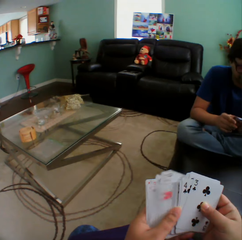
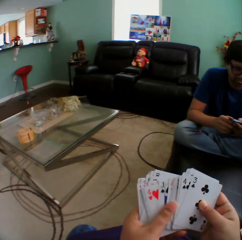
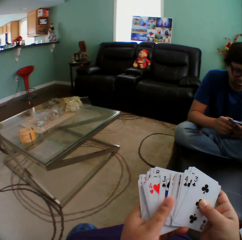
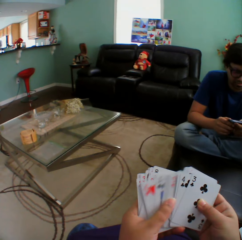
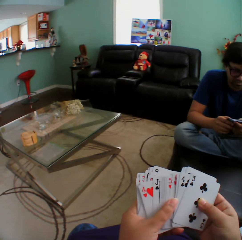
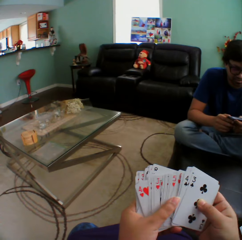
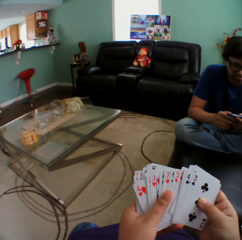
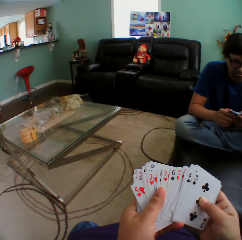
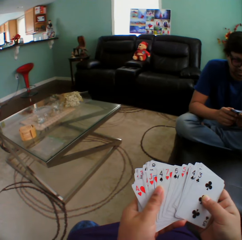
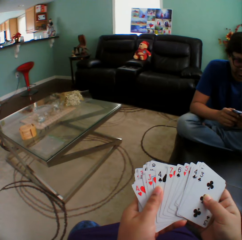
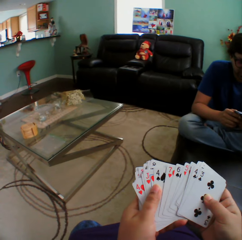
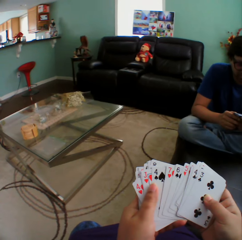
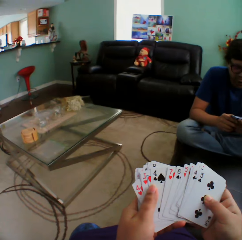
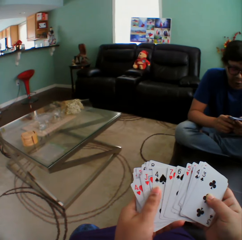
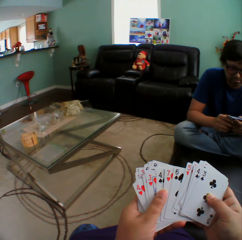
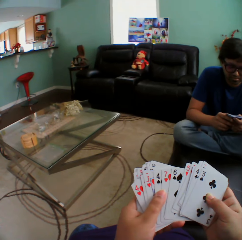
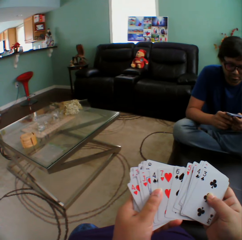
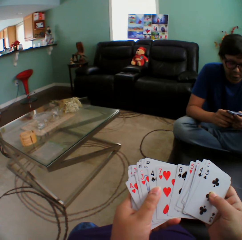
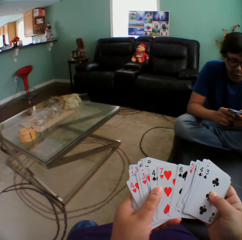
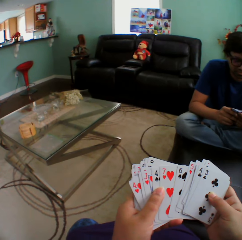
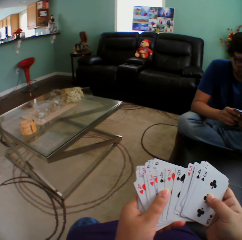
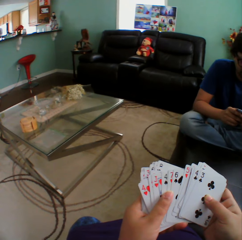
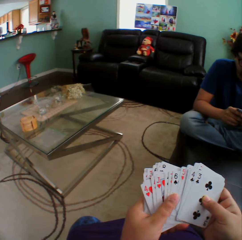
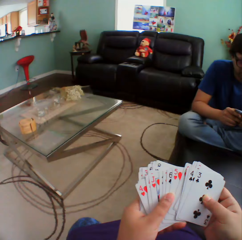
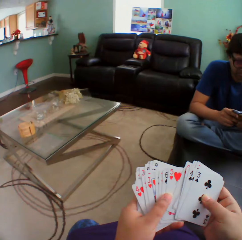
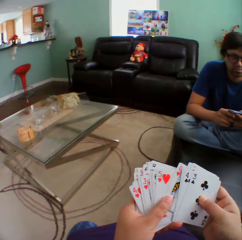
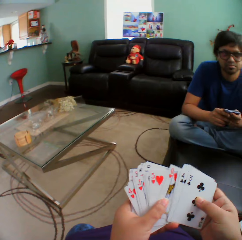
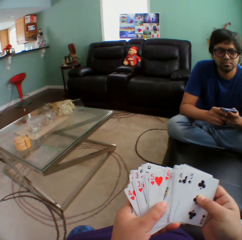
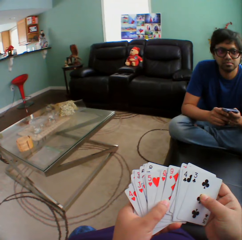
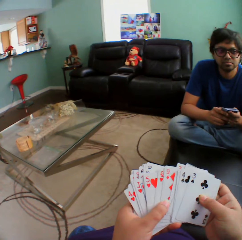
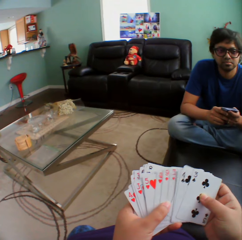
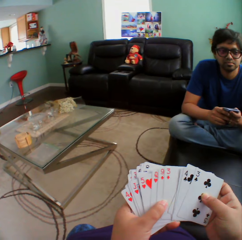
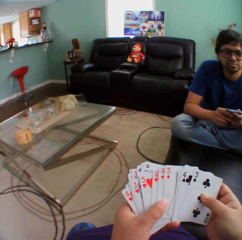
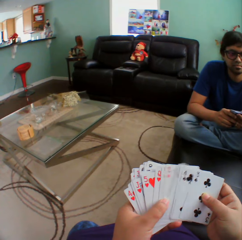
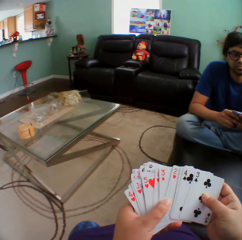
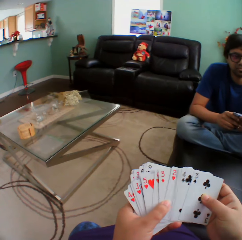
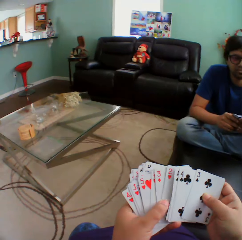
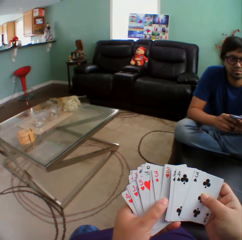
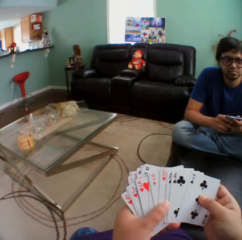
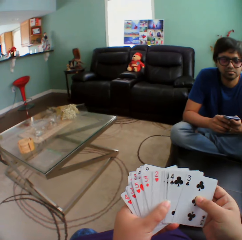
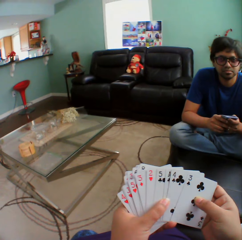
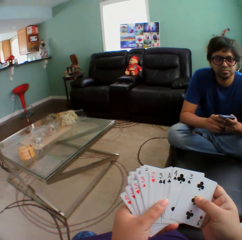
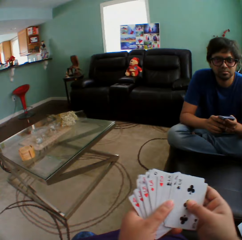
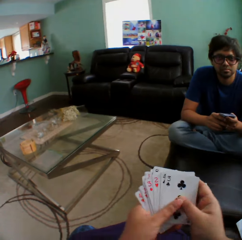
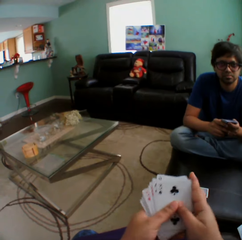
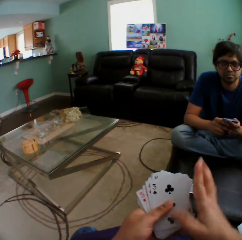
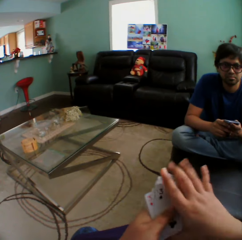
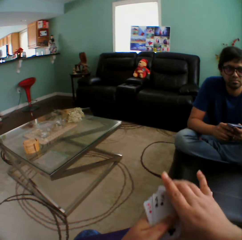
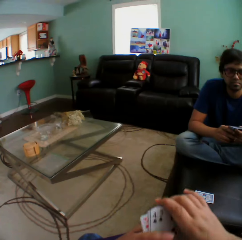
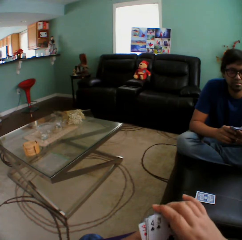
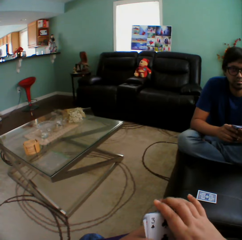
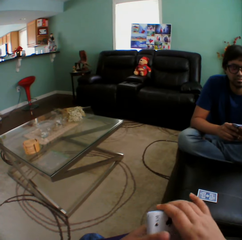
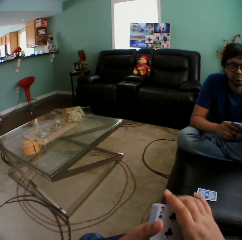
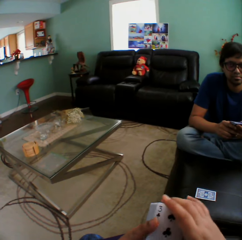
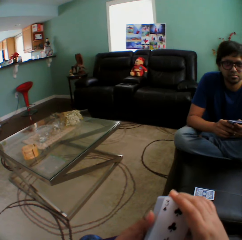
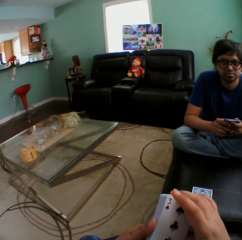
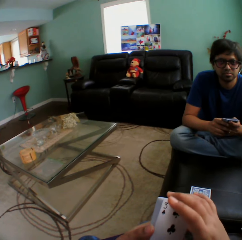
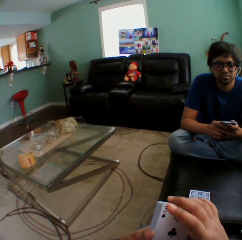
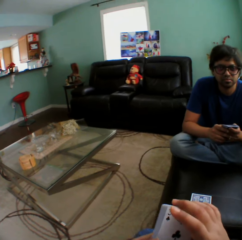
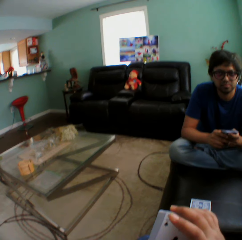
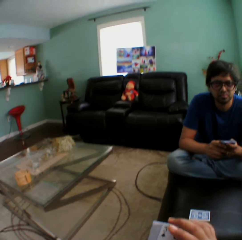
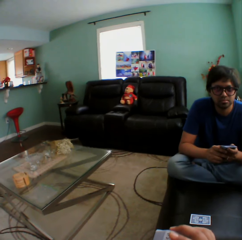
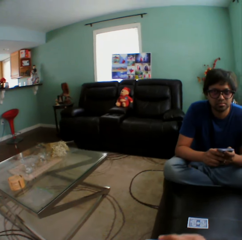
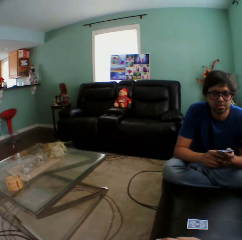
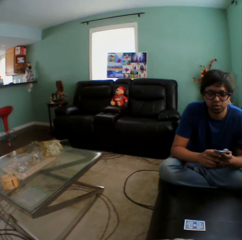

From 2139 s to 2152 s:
The camera wearer holds playing cards.

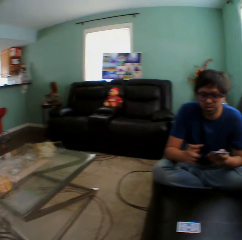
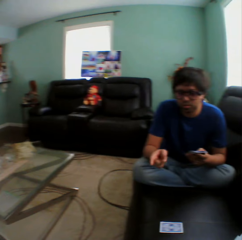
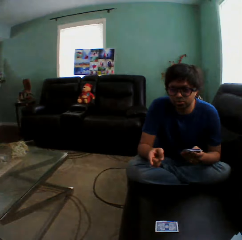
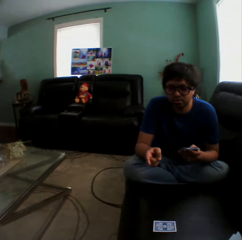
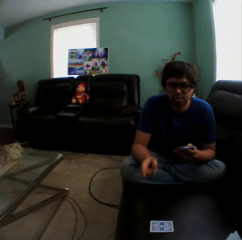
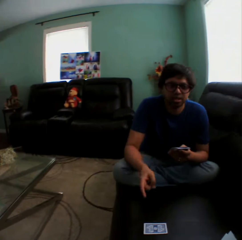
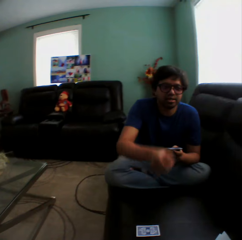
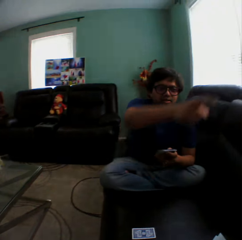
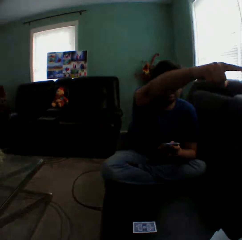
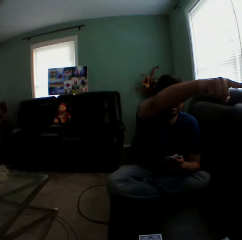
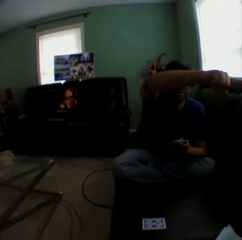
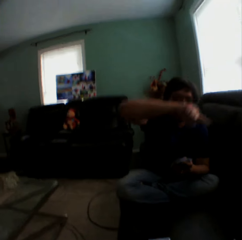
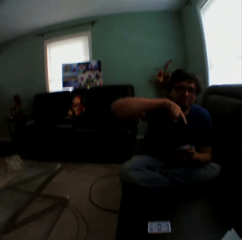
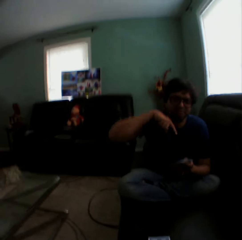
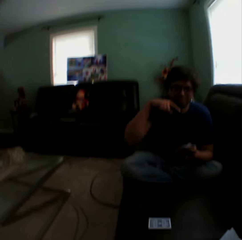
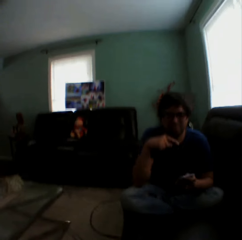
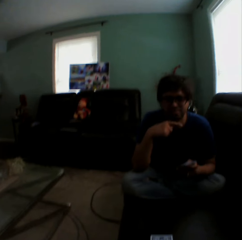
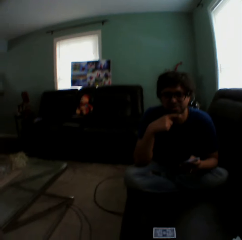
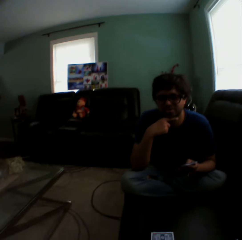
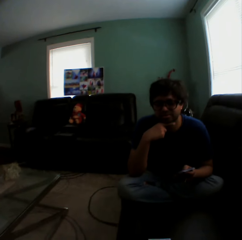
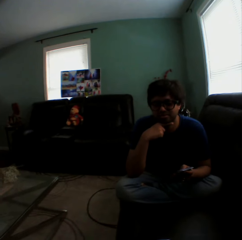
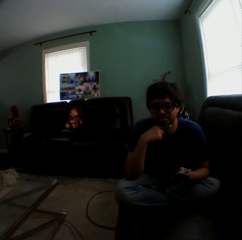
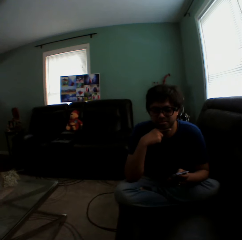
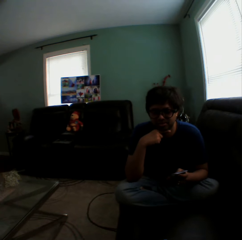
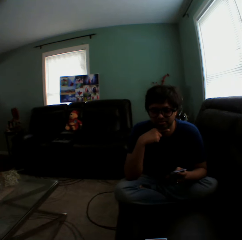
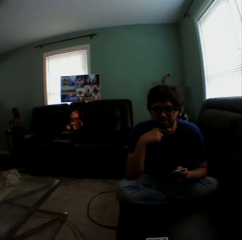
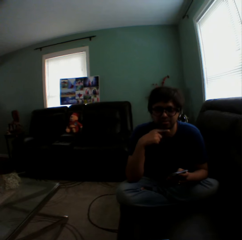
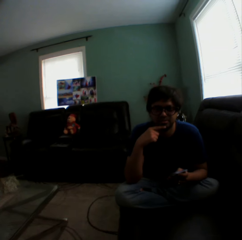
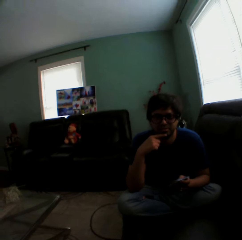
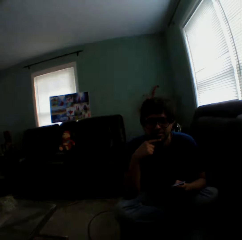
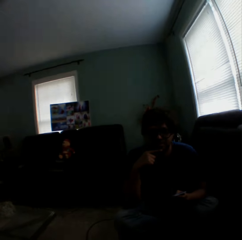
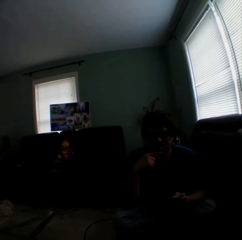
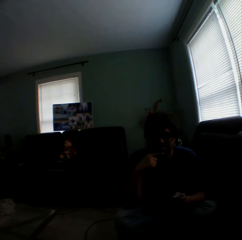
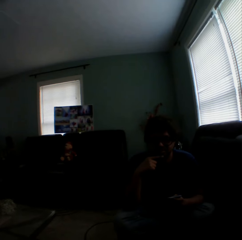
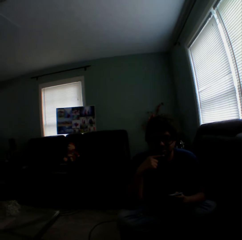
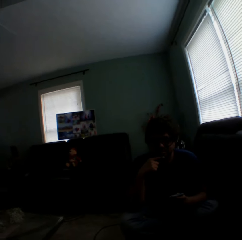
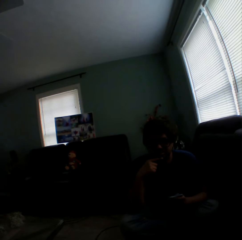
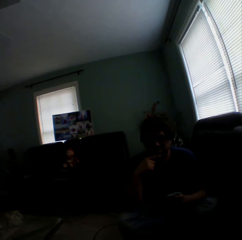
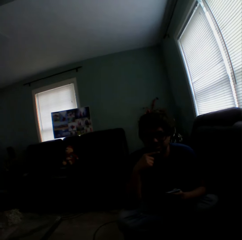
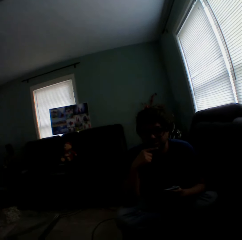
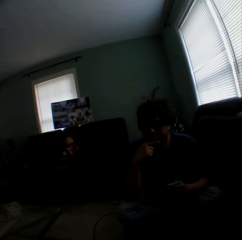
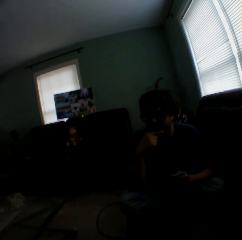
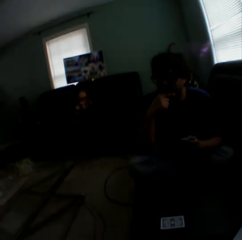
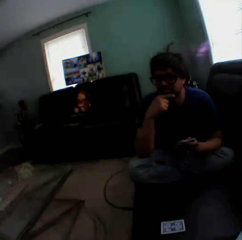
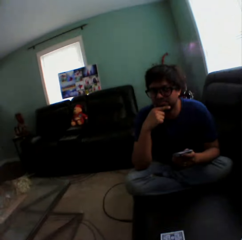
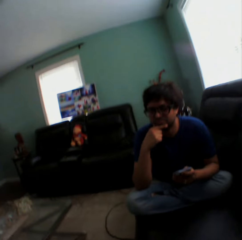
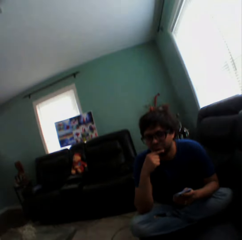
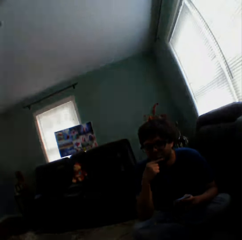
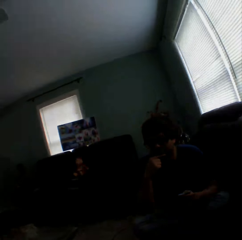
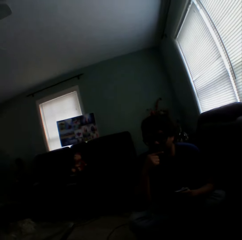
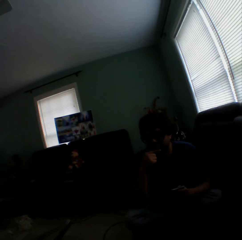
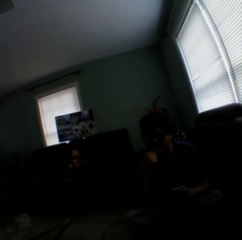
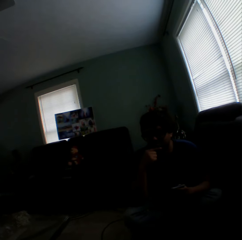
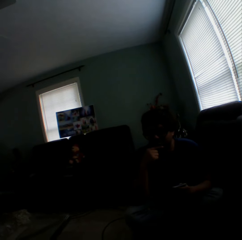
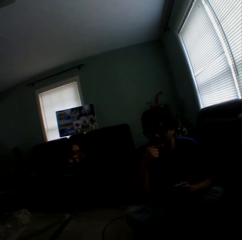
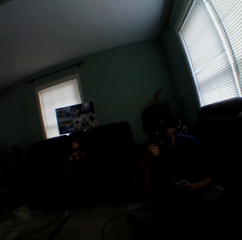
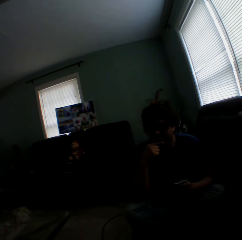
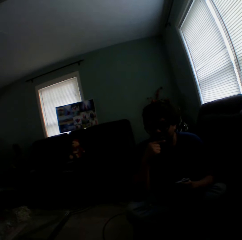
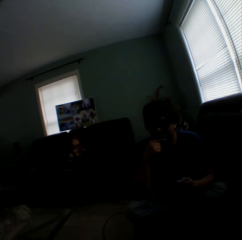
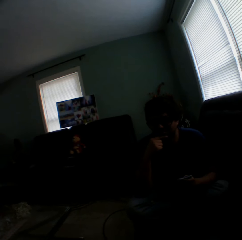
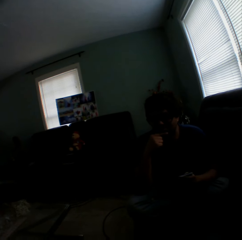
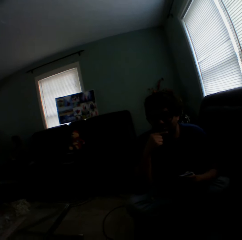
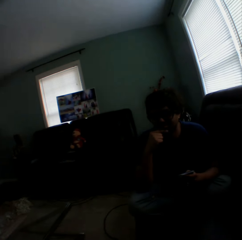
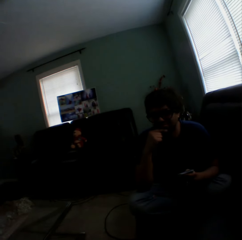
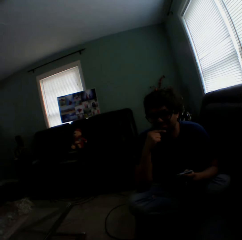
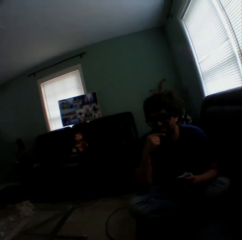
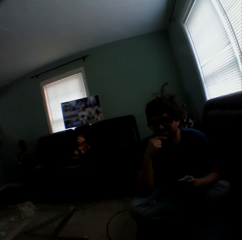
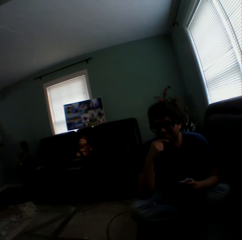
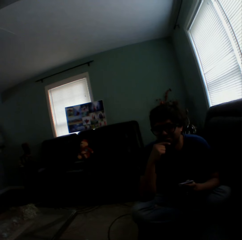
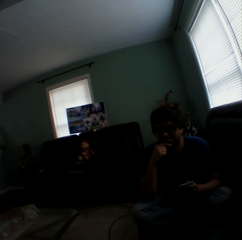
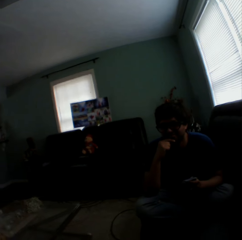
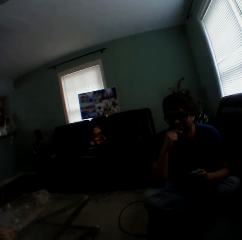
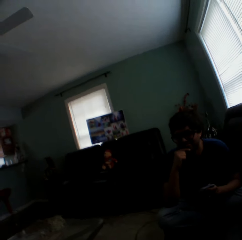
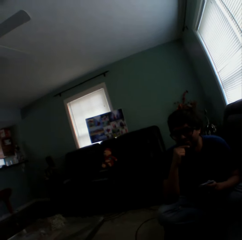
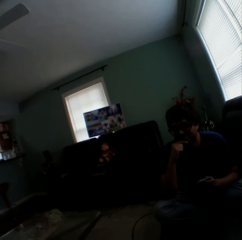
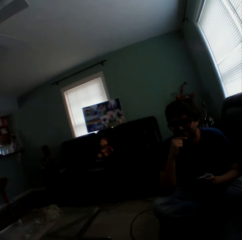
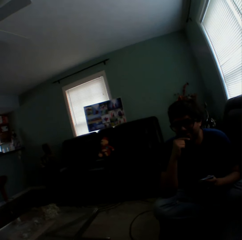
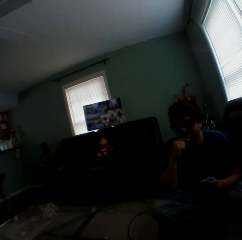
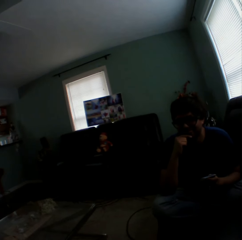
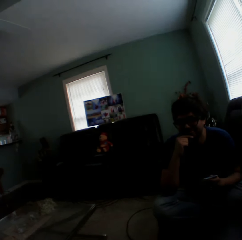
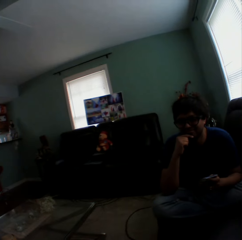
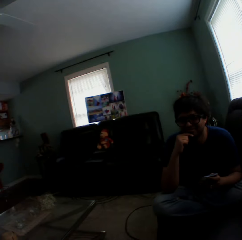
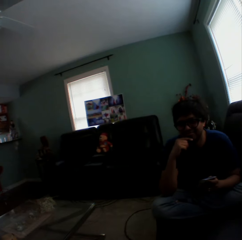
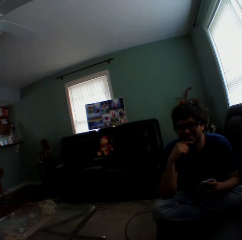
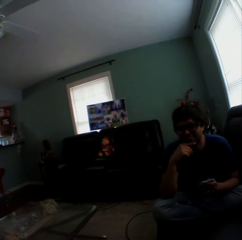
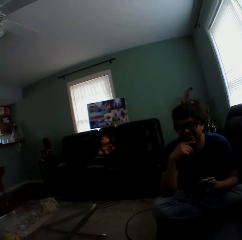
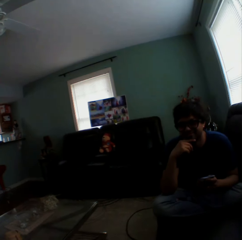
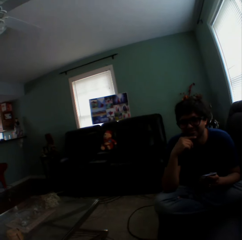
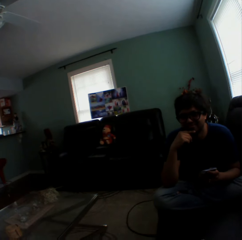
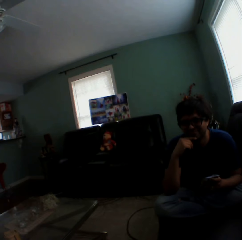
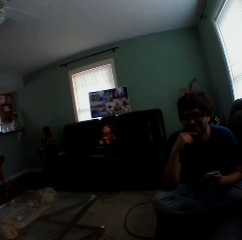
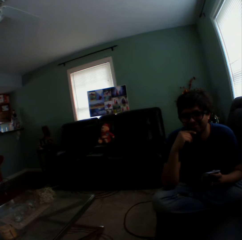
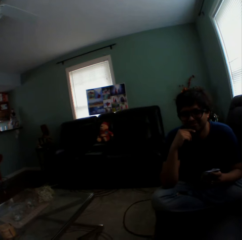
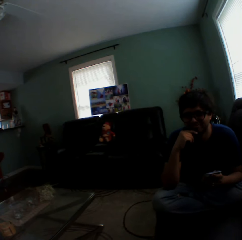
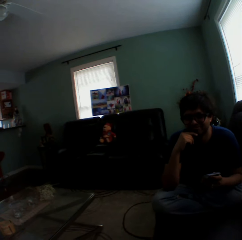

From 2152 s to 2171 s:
A man points a finger, holds playing cards, lifts a hand, and stretches a hand out. The camera wearer turns to the side. The man touches the face and holds playing cards. The camera wearer turns to the side. The man holds playing cards. The camera wearer turns to the side.
